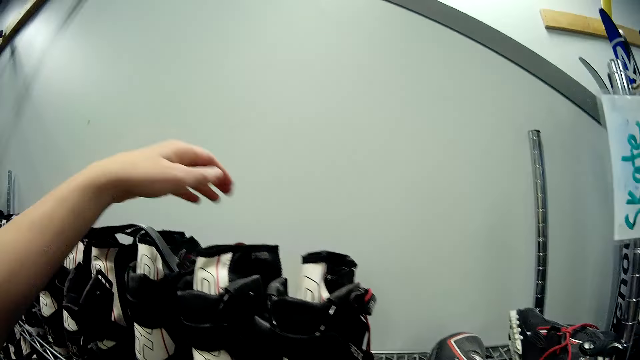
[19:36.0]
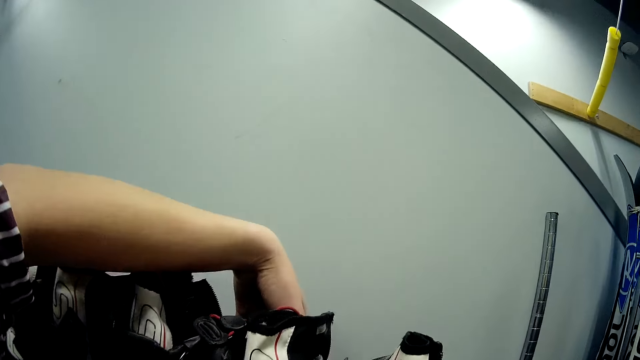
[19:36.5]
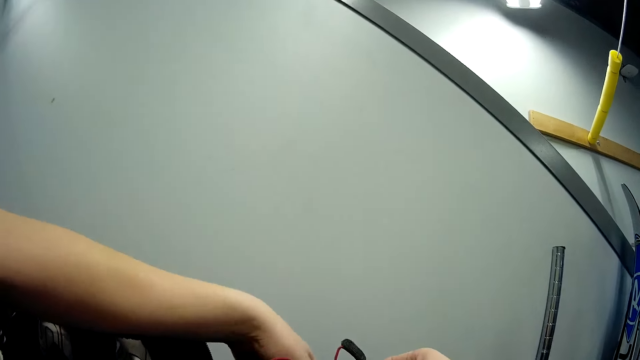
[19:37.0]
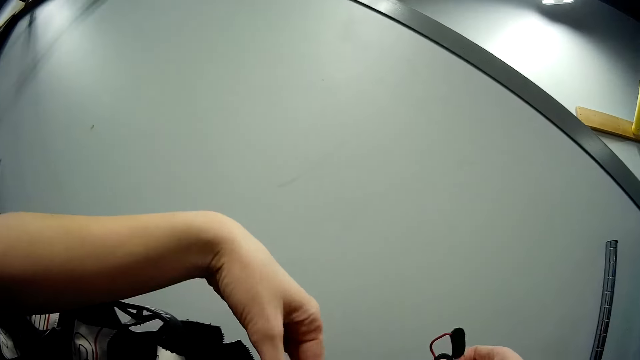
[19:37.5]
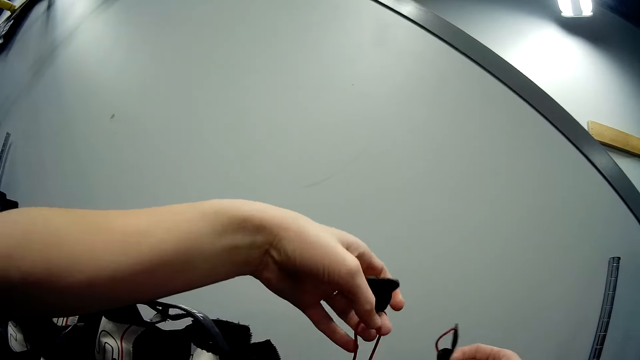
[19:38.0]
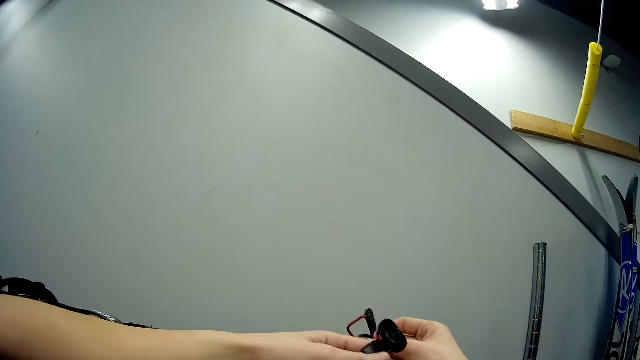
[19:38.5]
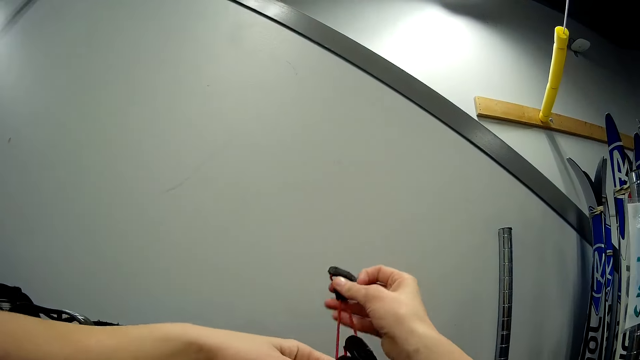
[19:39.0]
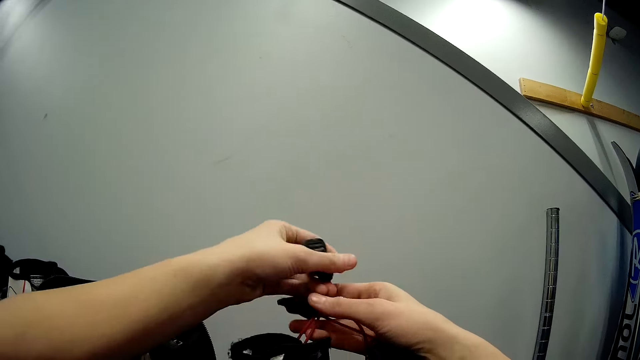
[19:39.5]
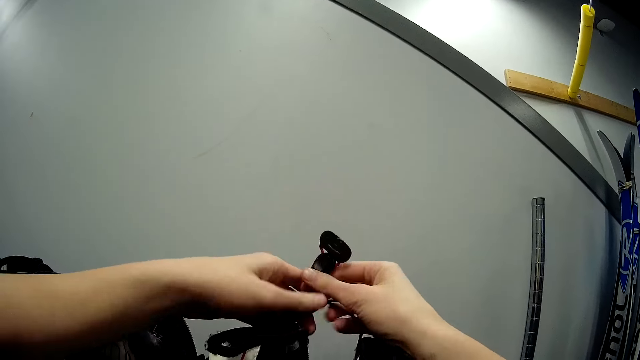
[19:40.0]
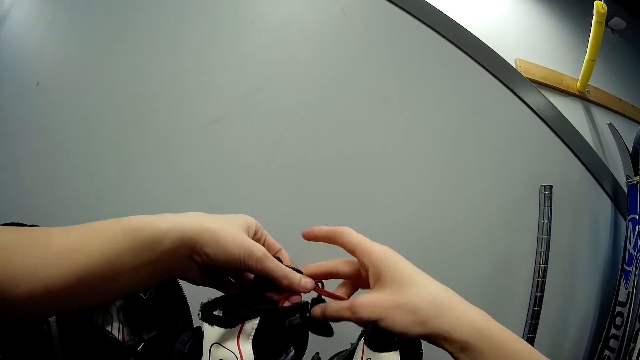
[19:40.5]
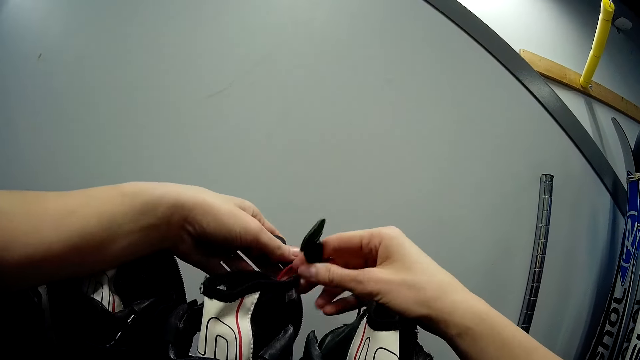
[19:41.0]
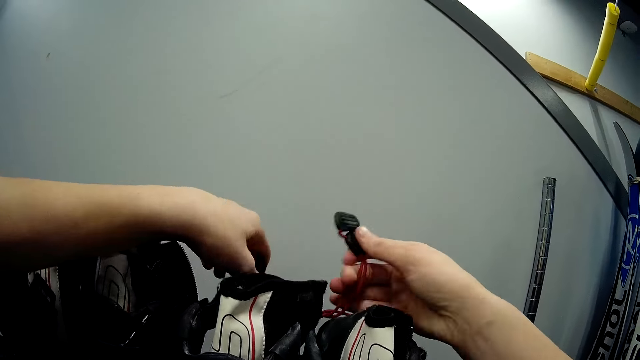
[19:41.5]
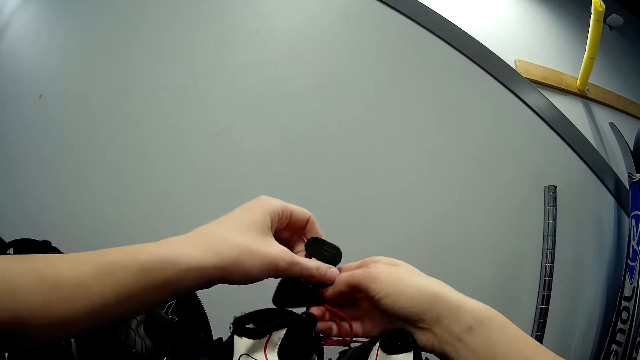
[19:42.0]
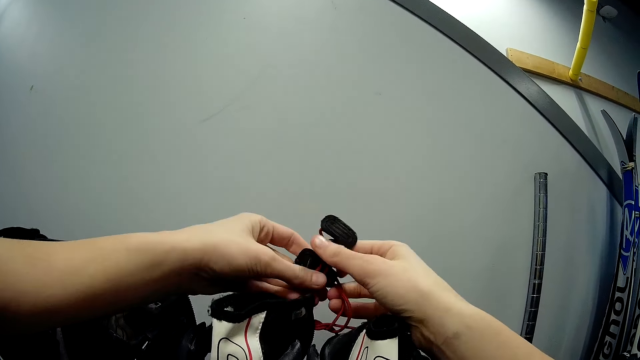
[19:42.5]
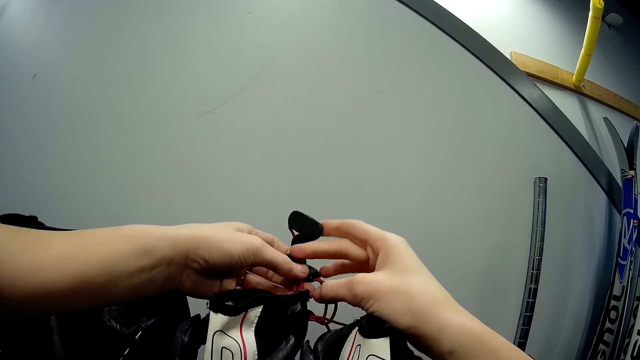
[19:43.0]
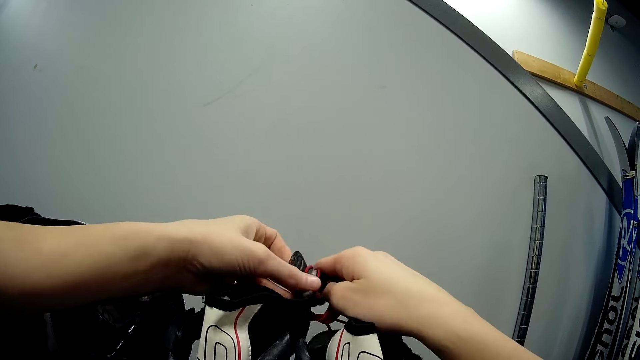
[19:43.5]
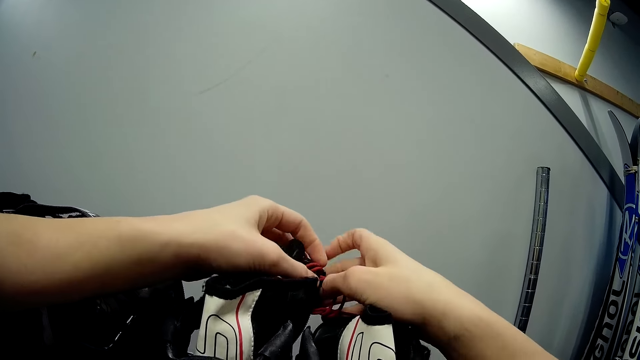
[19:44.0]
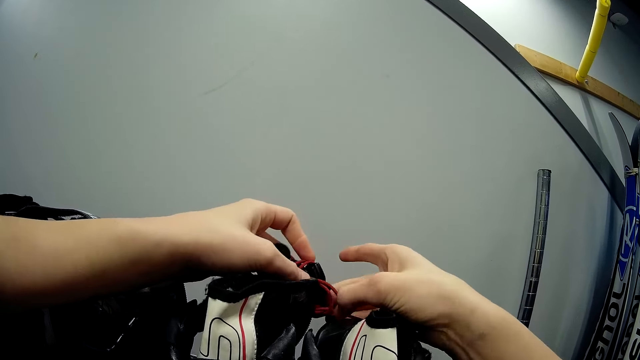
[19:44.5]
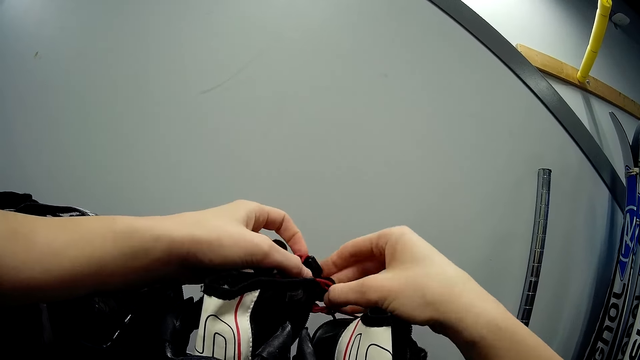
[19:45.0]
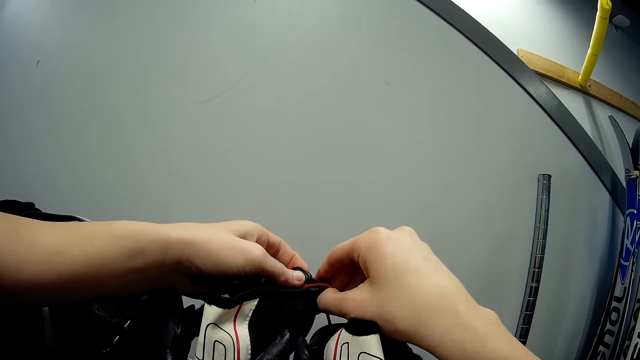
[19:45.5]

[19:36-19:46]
The camera wearer ties the boot laces of a ski boot on the first boots rack. They lace the skating shoes.

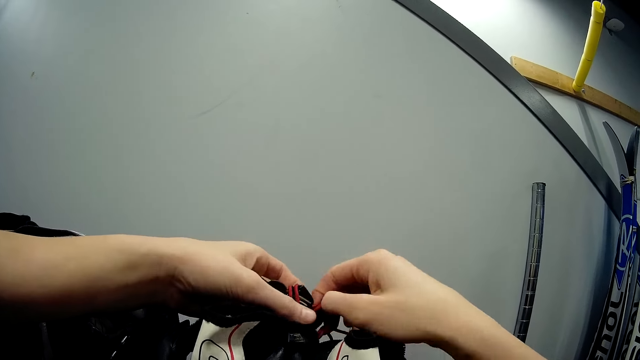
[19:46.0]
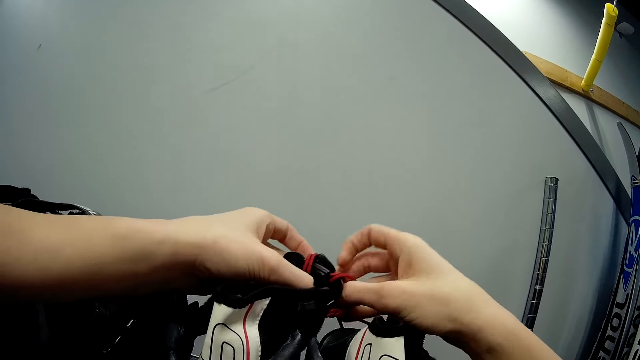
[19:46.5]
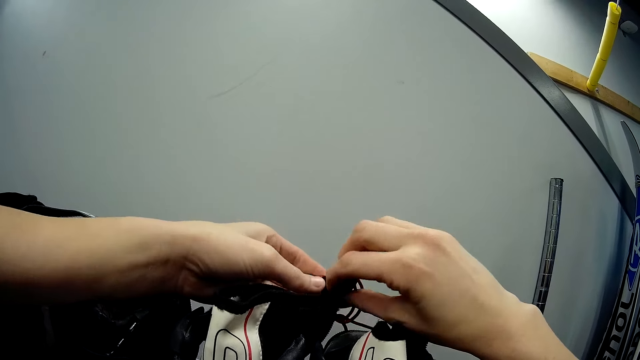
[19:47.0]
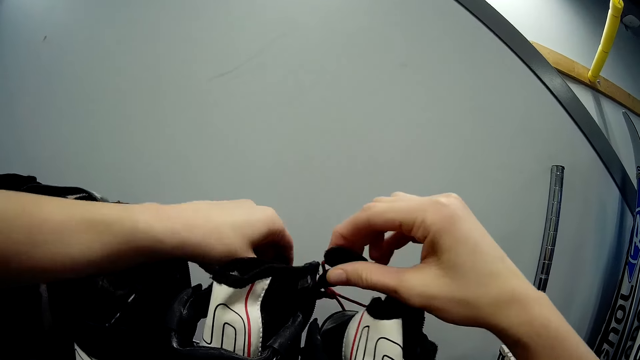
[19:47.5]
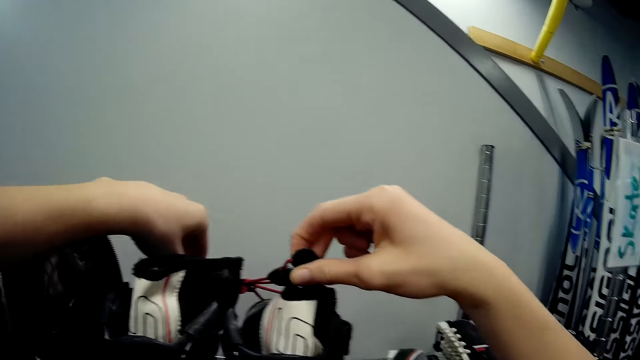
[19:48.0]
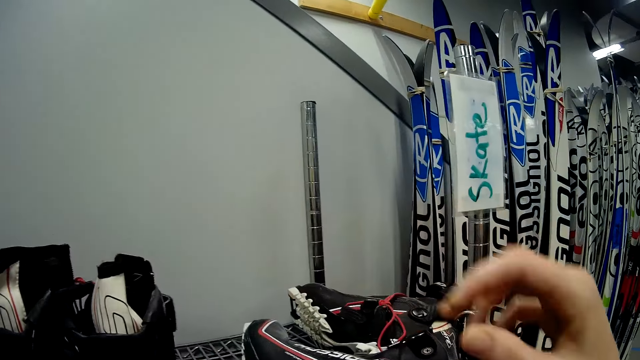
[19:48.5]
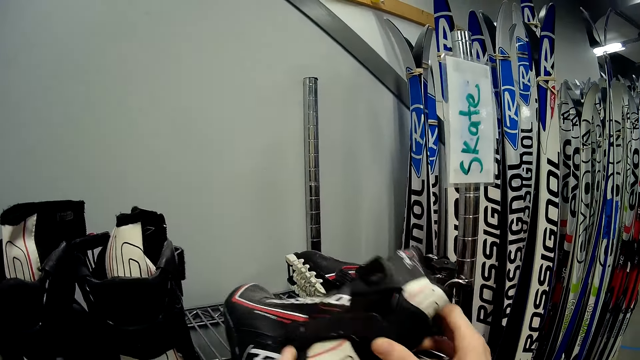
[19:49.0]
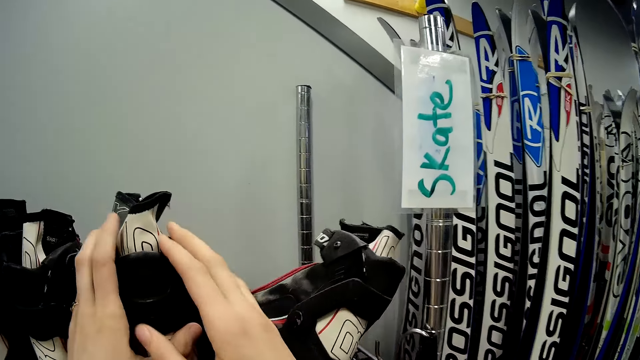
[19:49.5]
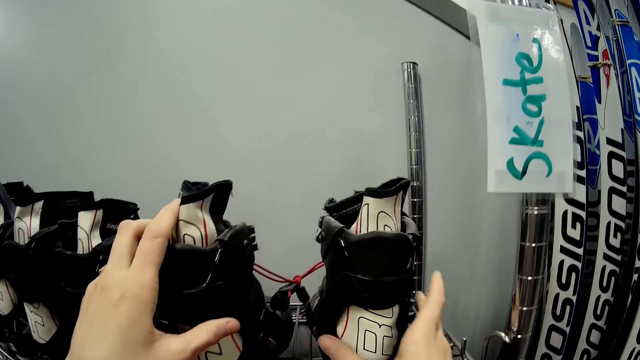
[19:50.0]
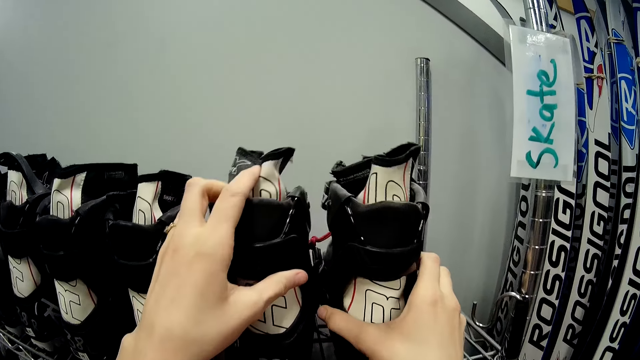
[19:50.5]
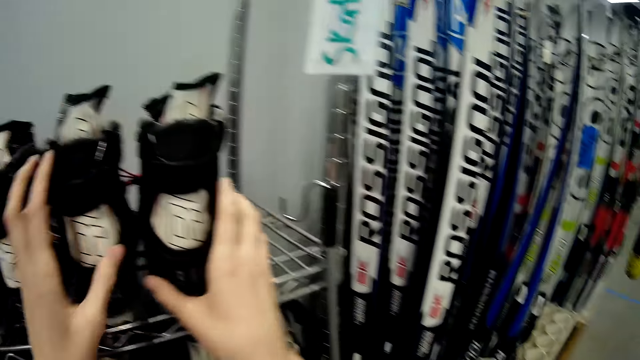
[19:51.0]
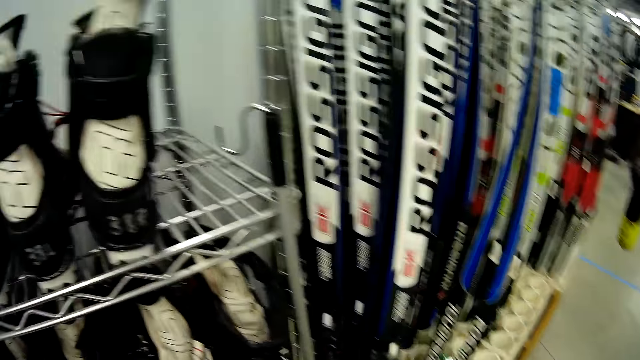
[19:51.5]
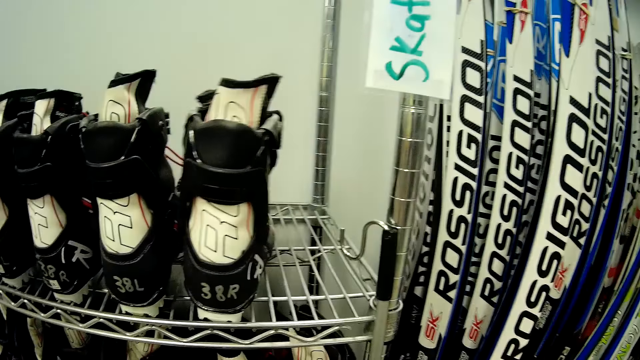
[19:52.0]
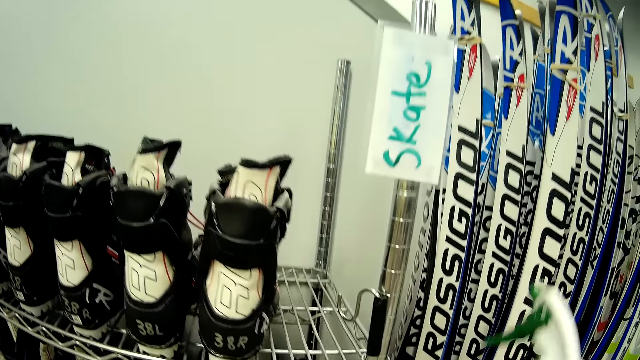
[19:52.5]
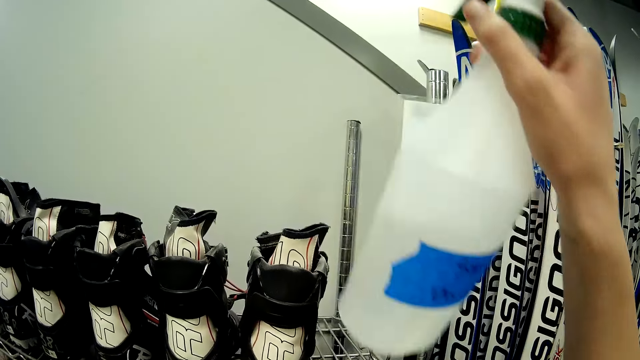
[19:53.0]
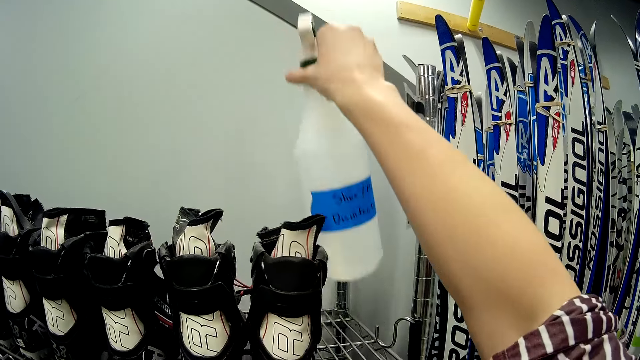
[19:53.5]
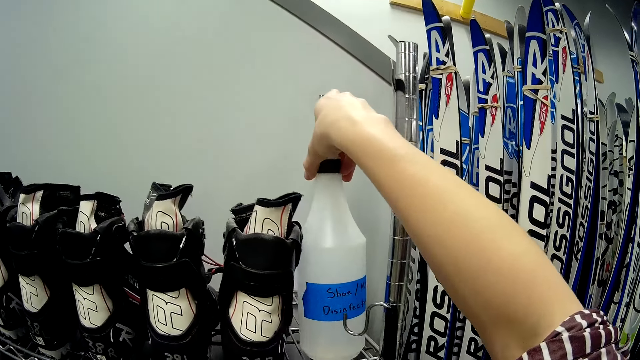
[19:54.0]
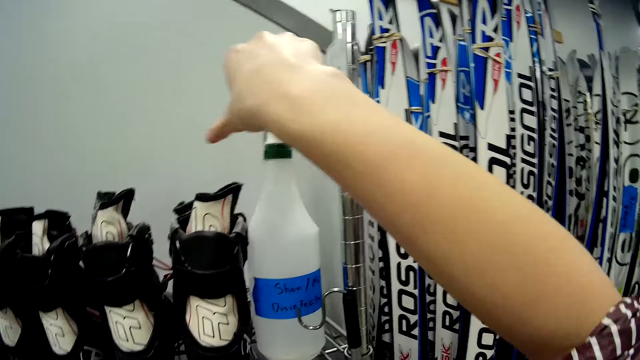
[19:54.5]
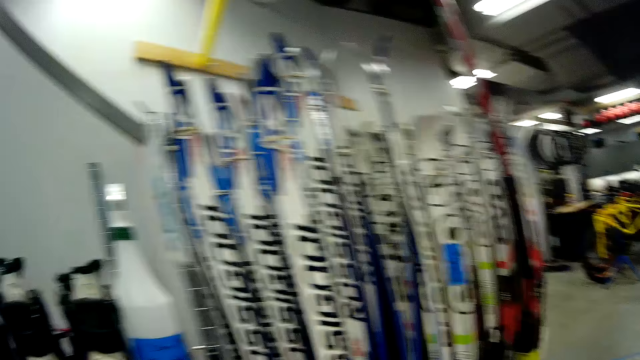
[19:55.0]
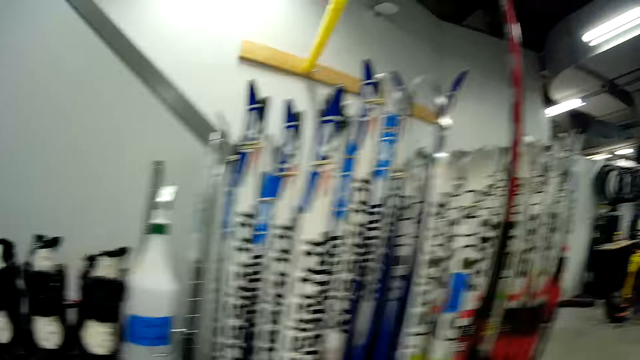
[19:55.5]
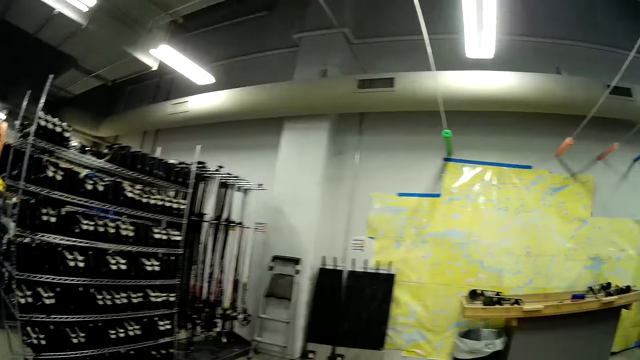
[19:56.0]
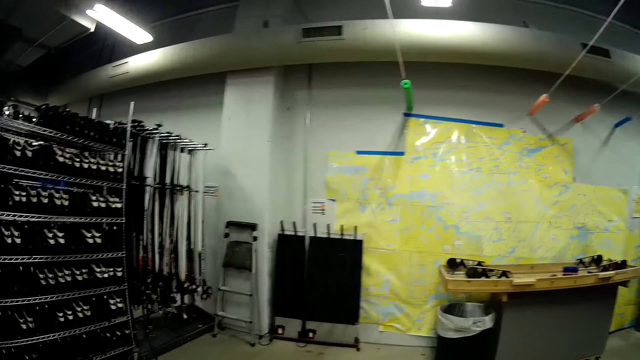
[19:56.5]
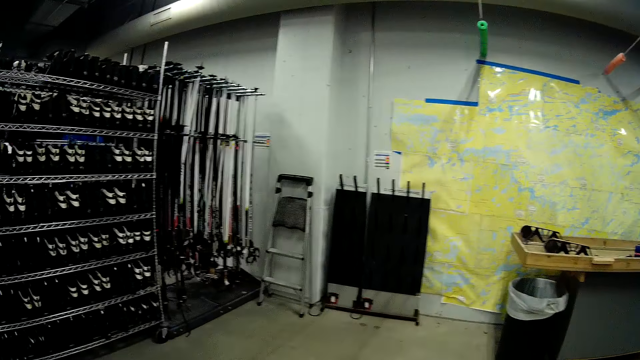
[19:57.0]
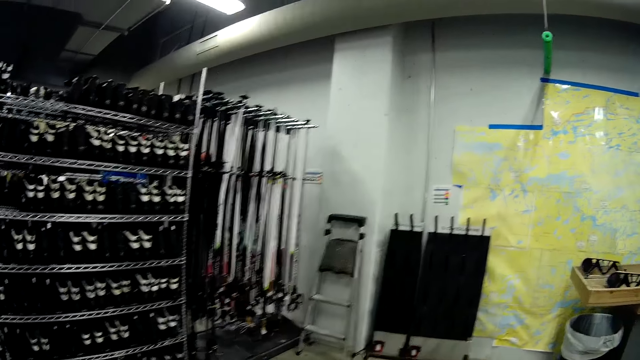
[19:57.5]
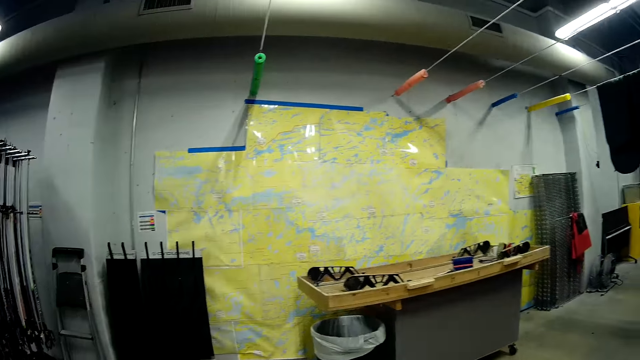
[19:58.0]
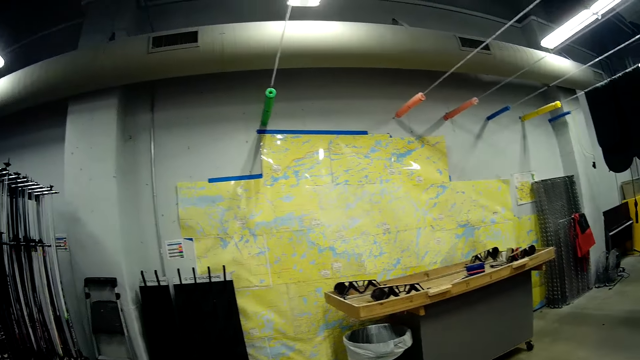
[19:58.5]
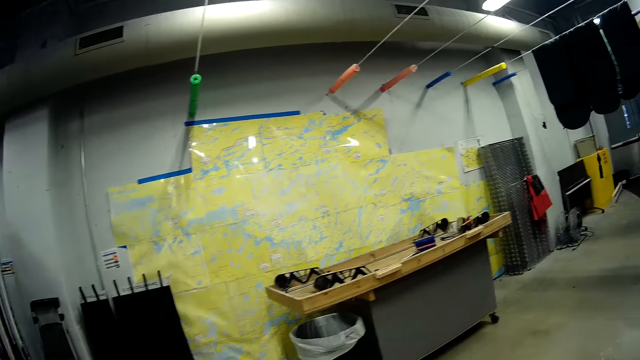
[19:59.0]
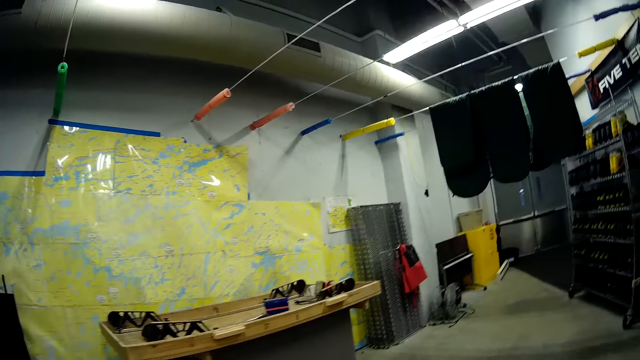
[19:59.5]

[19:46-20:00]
The camera wearer adjusts the ski boots on the first boots rack. They drop the spray bottle on the shoe rack, beside the skating shoes. They walk.
